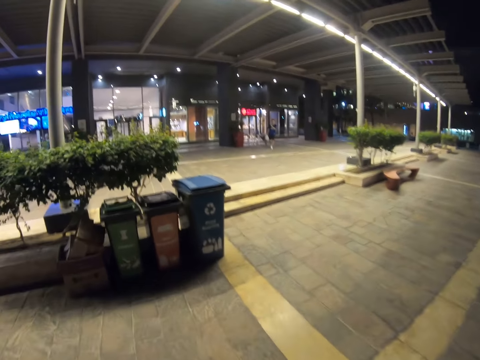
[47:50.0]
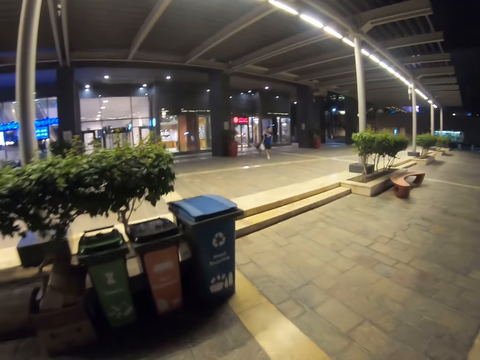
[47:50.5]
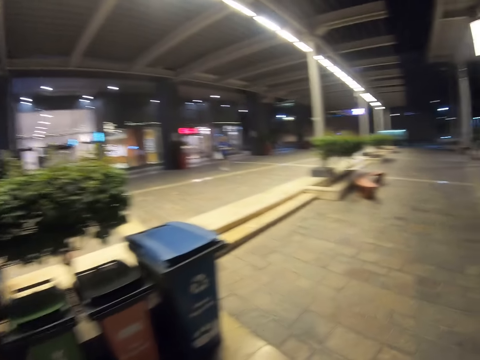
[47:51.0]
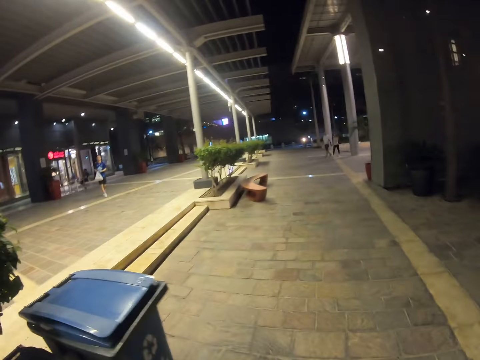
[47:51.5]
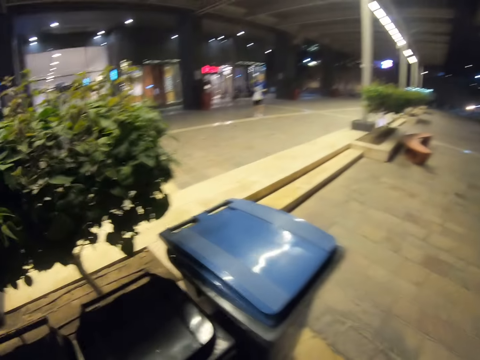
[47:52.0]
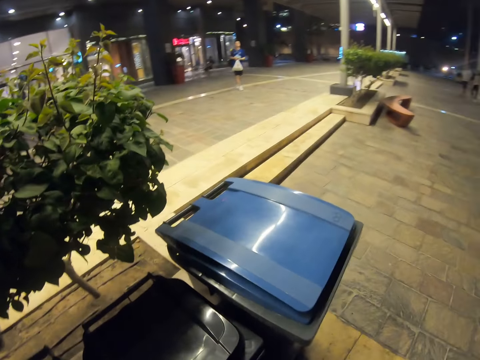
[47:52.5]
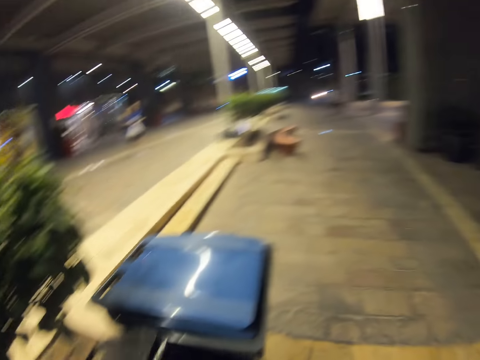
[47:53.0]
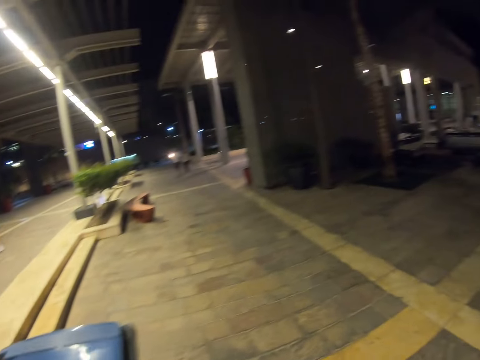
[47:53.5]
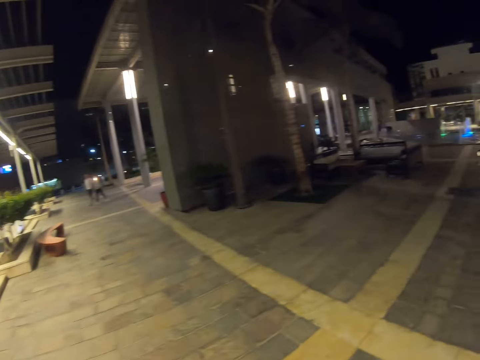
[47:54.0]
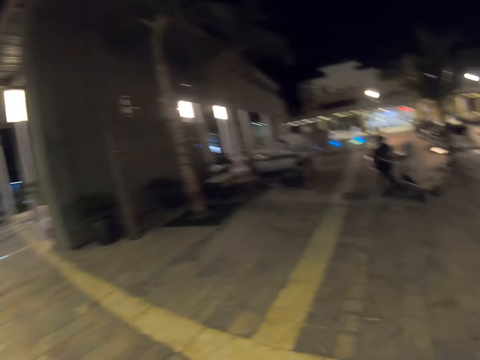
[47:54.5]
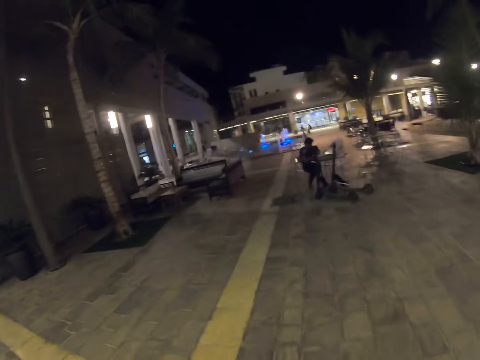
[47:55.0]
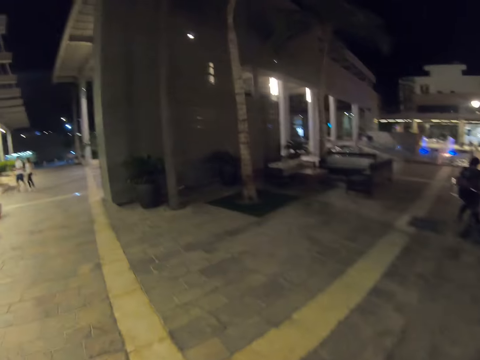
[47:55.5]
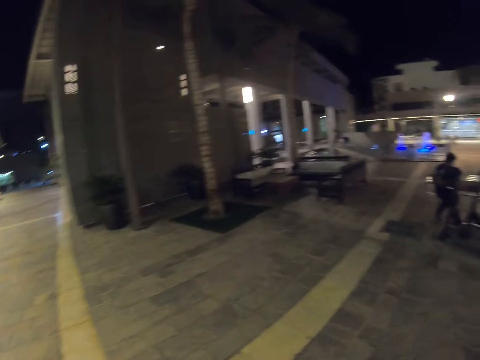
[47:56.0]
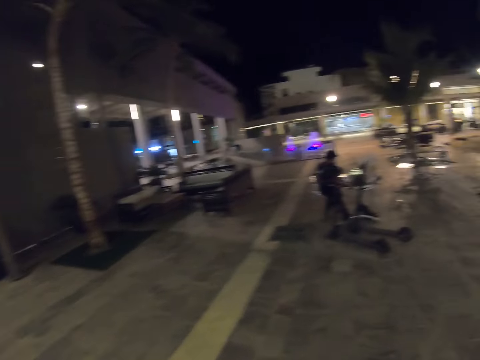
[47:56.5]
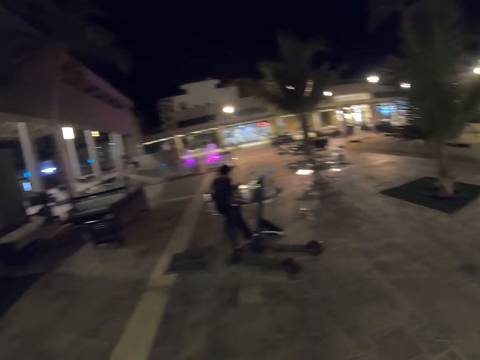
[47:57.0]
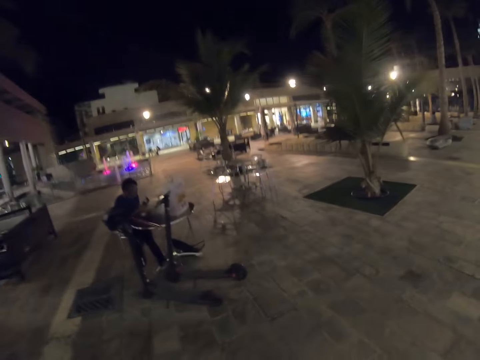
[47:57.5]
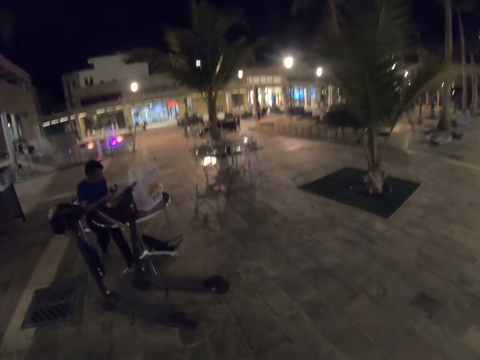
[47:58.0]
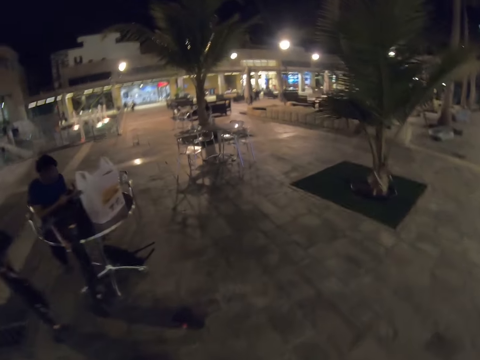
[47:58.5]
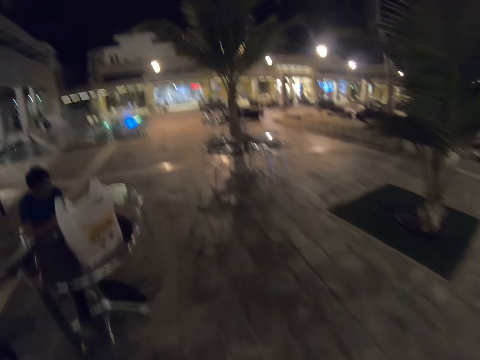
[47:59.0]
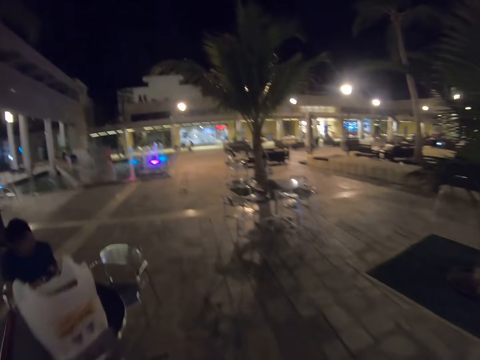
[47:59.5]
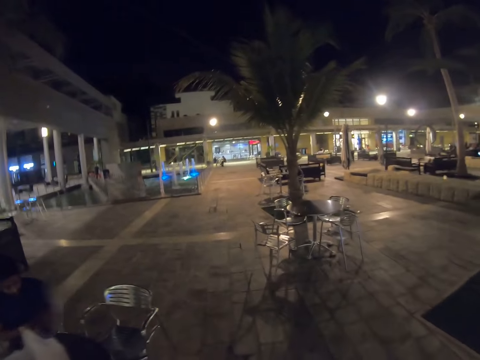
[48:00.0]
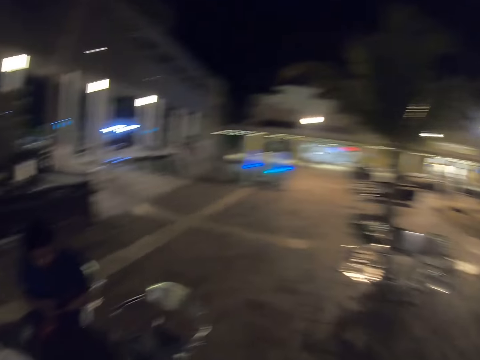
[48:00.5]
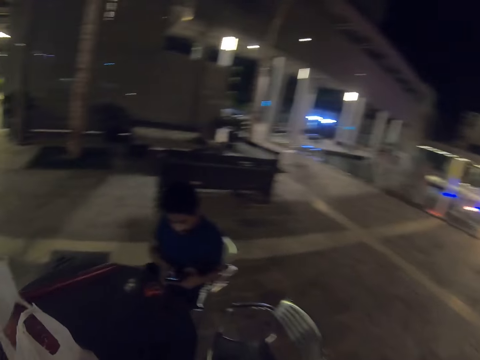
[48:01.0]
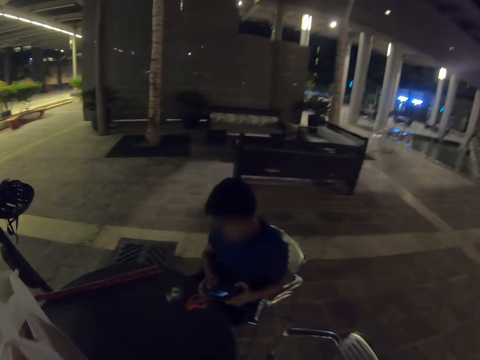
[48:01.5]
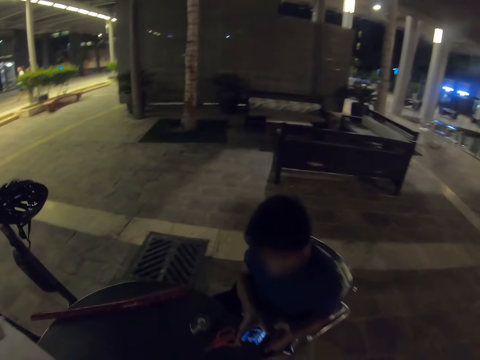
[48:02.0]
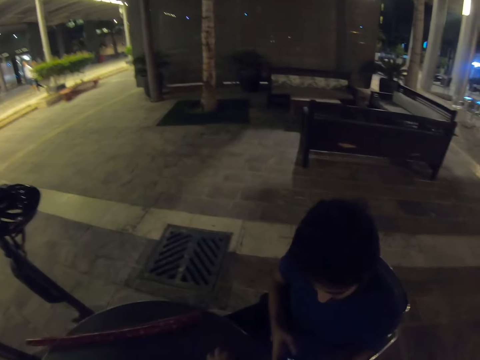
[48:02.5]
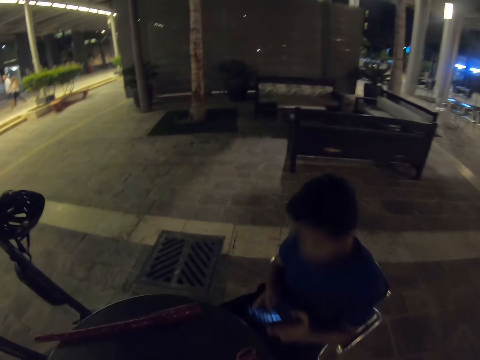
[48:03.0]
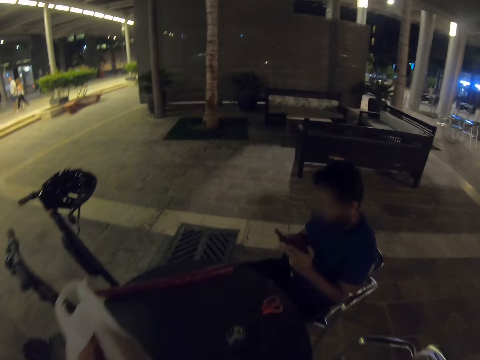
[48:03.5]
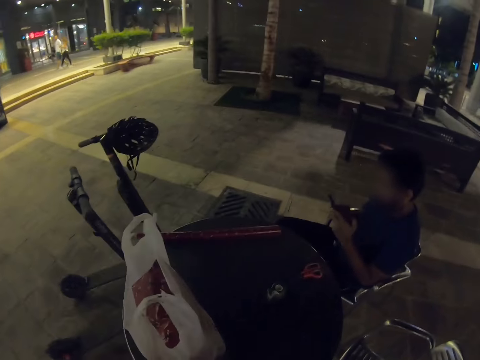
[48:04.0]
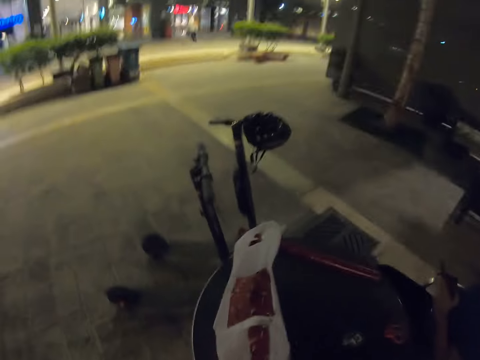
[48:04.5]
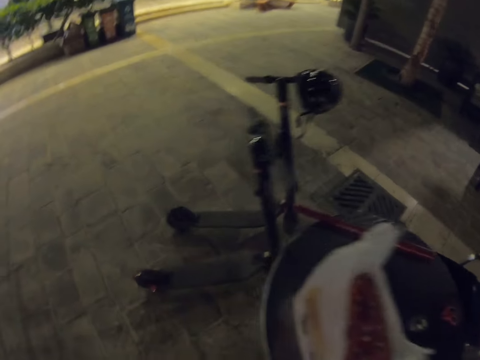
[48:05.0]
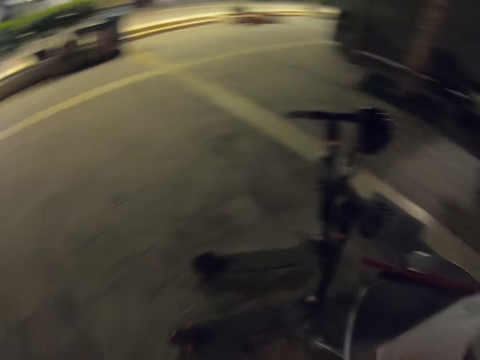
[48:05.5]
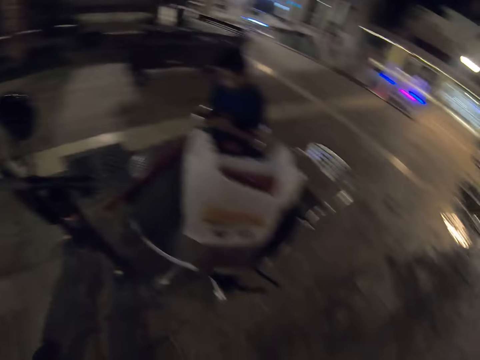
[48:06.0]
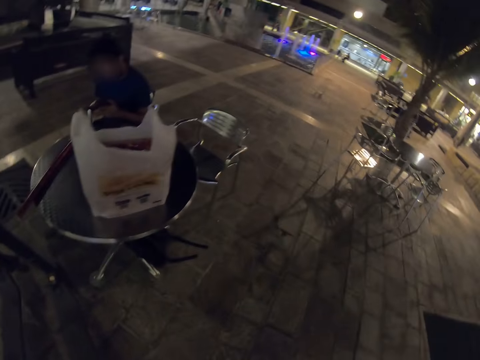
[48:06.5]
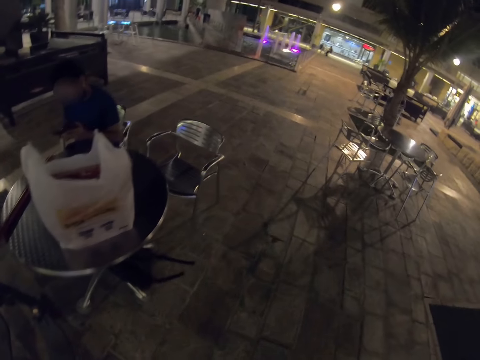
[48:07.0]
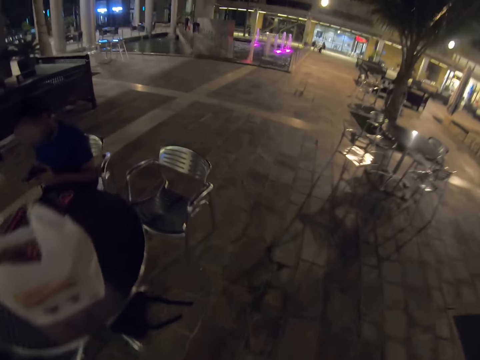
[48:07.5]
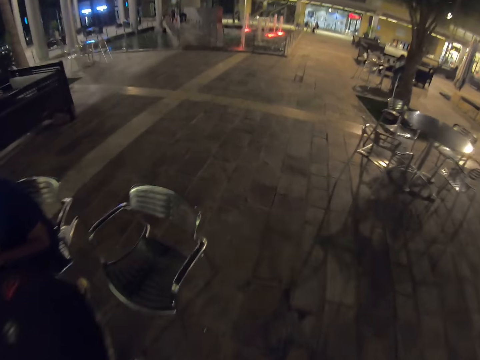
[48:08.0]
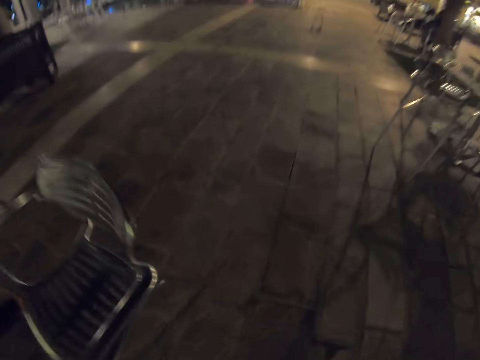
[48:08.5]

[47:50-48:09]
The camera wearer opens the dustbin. They walk at the parking lot. They pick the crumpled wrapping paper from the table. They move at the parking lot. A person scrolls the phone. The camera wearer turns around at the parking lot. They walk around.

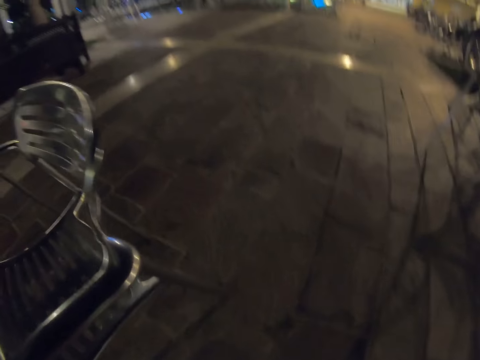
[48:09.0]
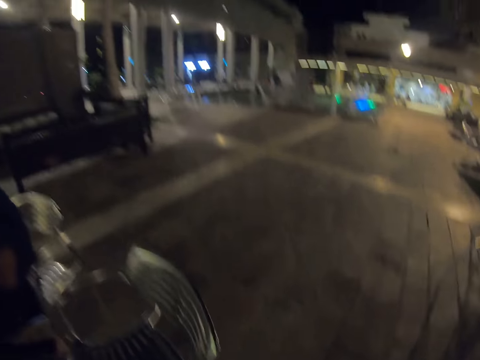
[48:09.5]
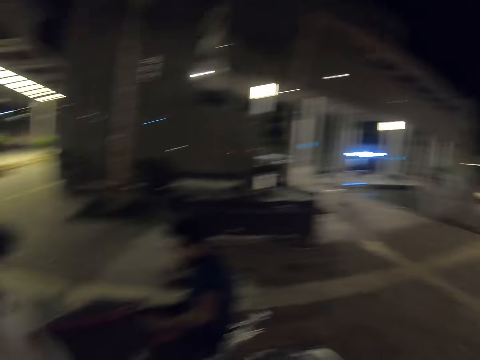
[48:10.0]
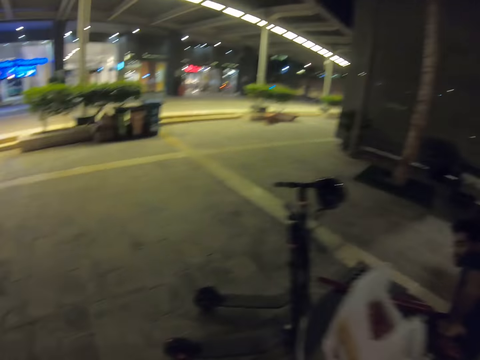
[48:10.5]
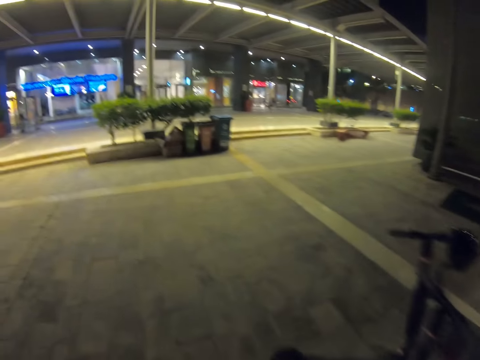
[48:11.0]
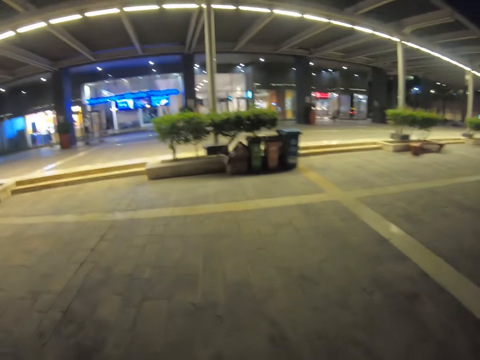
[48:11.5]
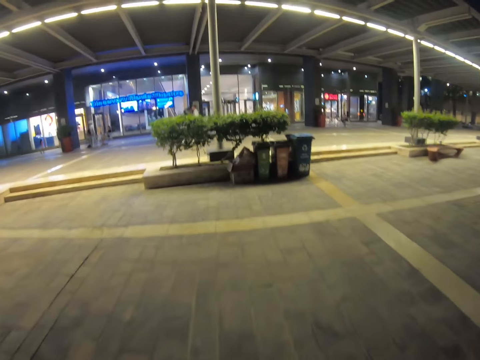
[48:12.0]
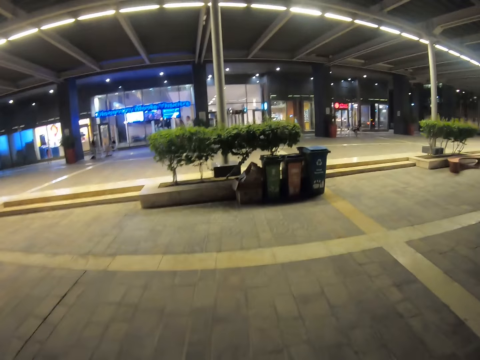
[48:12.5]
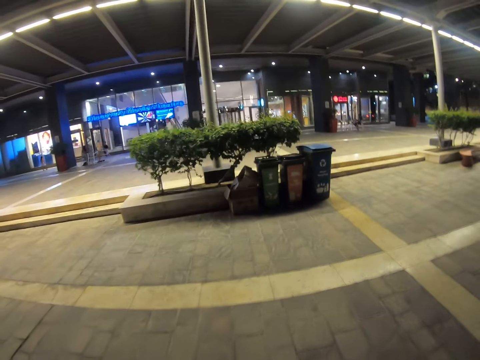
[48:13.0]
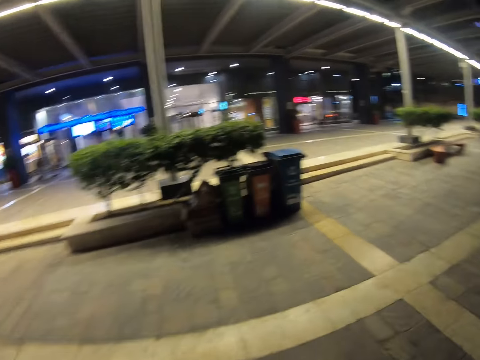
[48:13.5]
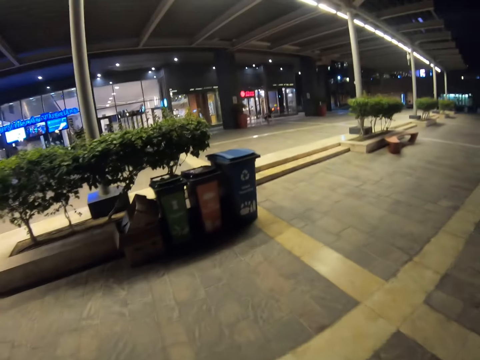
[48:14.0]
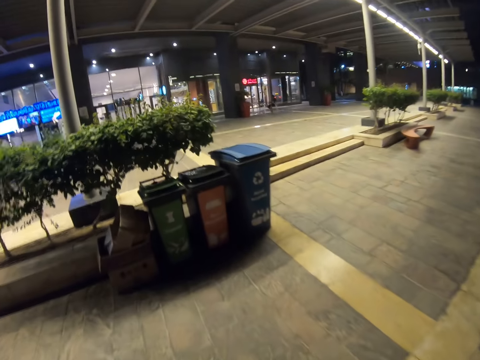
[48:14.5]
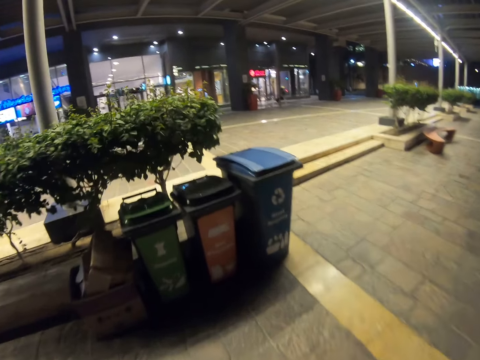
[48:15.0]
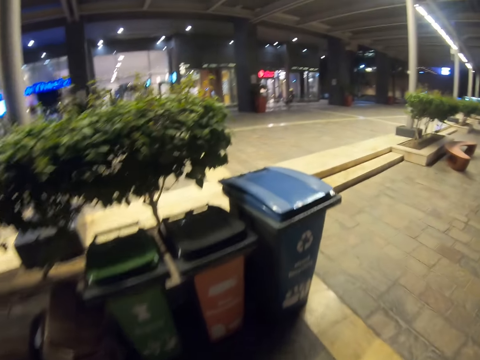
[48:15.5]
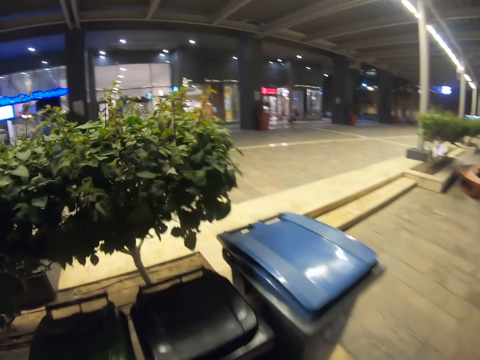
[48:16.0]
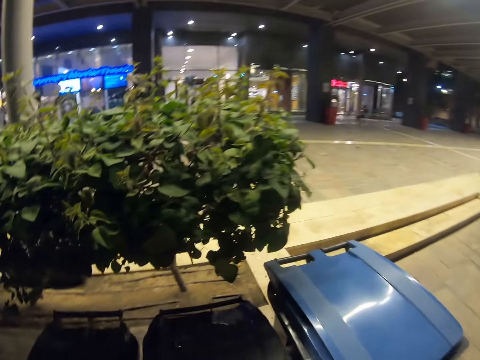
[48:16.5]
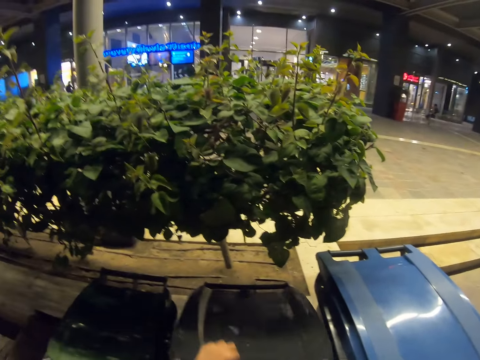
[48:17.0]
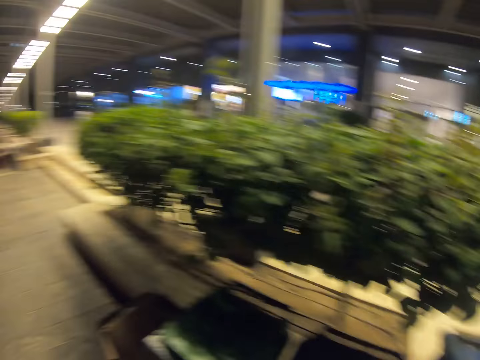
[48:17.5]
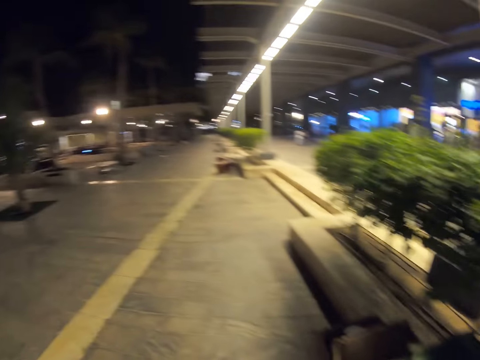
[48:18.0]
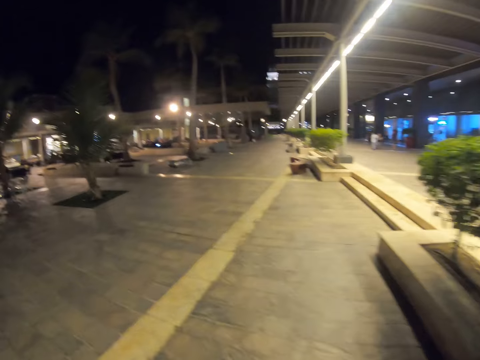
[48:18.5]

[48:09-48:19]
The camera wearer walks at the parking lot. They open the dustbin. They look around the parking lot. They walk at the parking lot.
